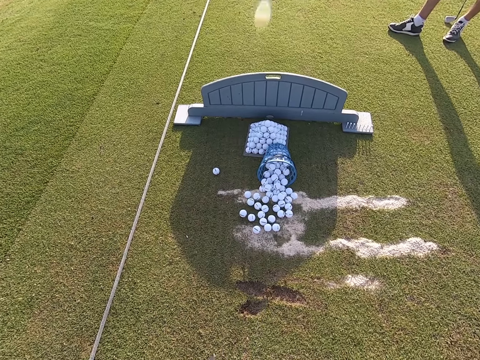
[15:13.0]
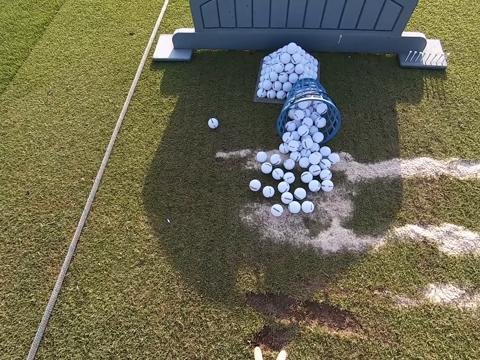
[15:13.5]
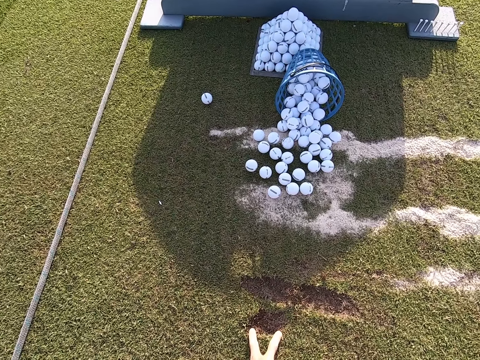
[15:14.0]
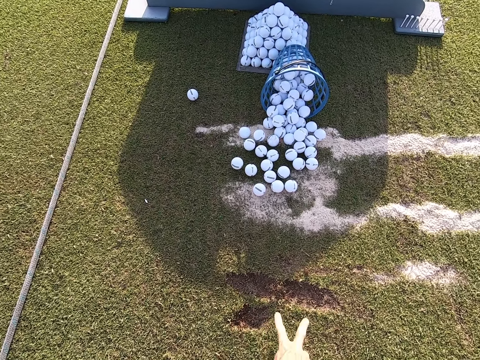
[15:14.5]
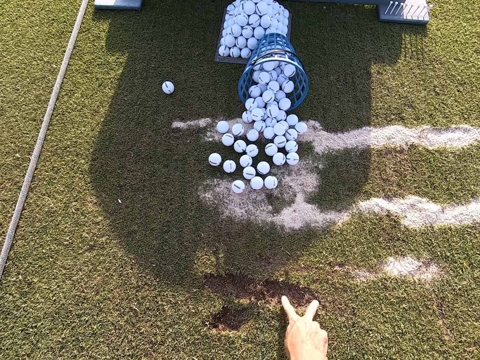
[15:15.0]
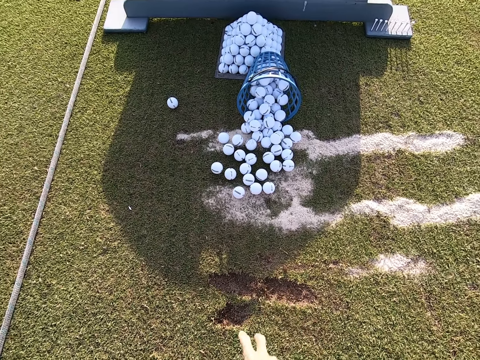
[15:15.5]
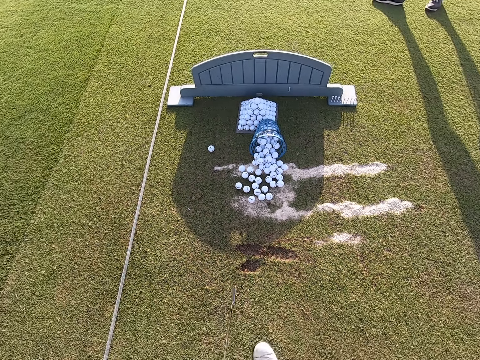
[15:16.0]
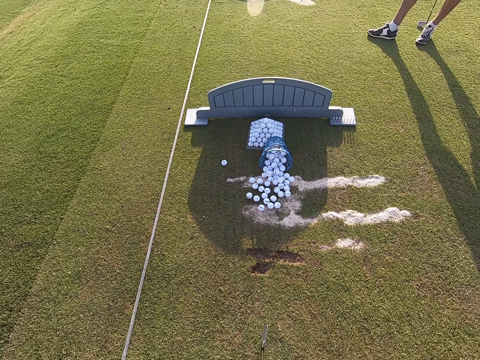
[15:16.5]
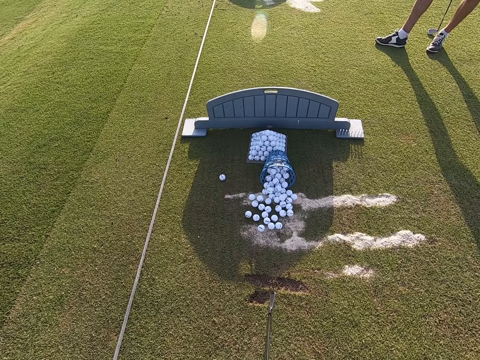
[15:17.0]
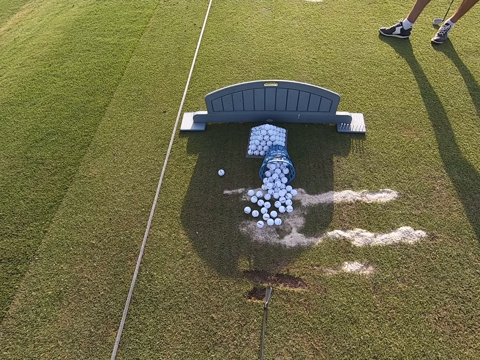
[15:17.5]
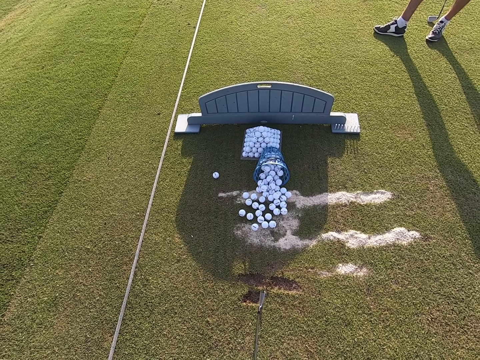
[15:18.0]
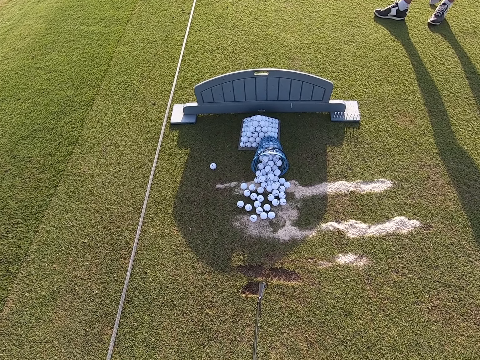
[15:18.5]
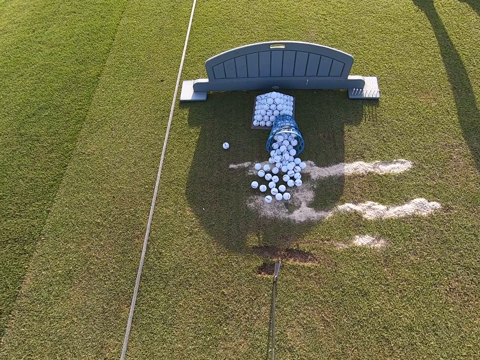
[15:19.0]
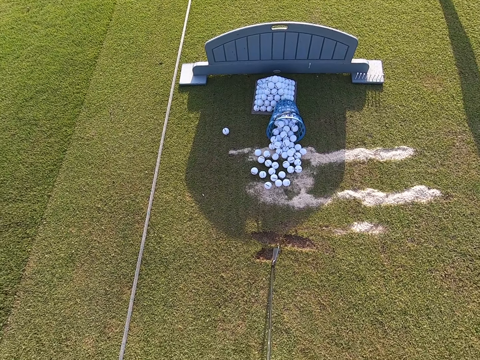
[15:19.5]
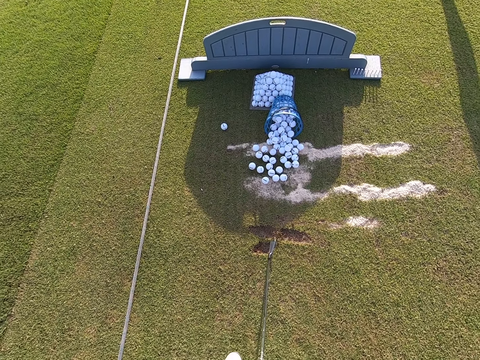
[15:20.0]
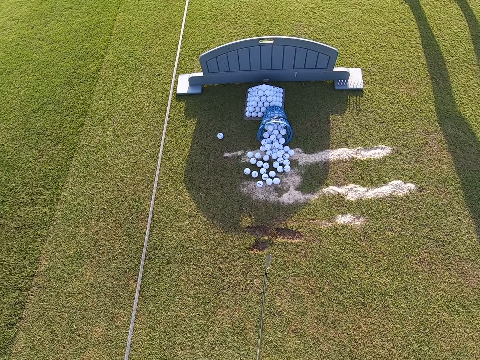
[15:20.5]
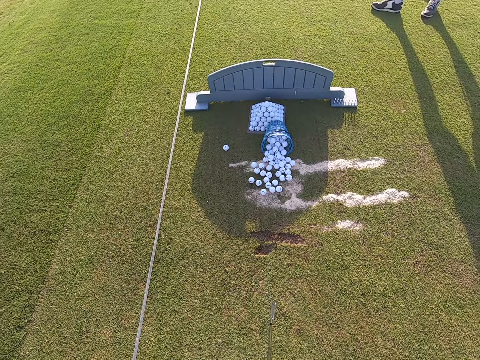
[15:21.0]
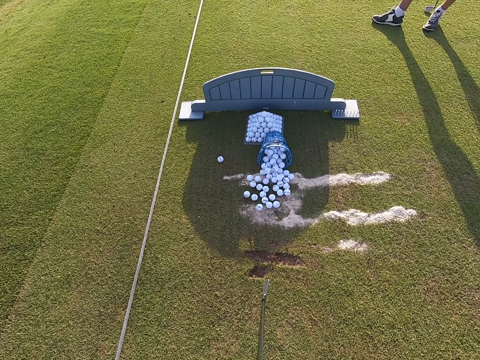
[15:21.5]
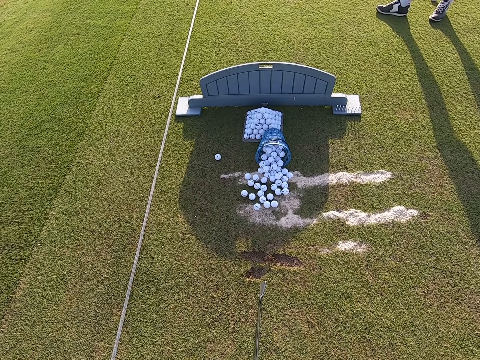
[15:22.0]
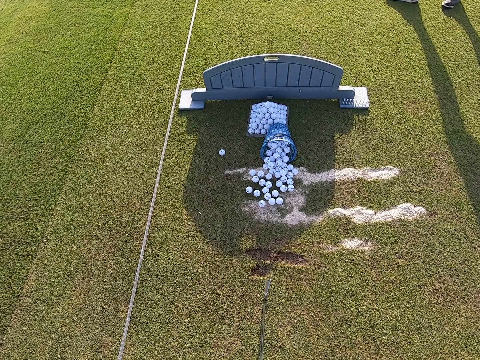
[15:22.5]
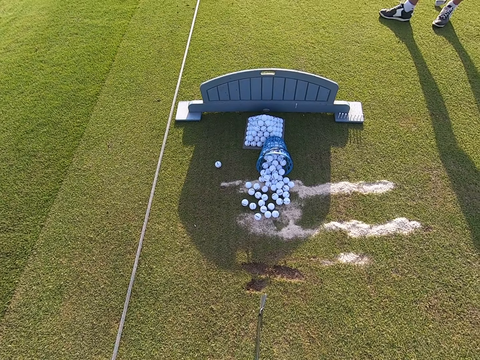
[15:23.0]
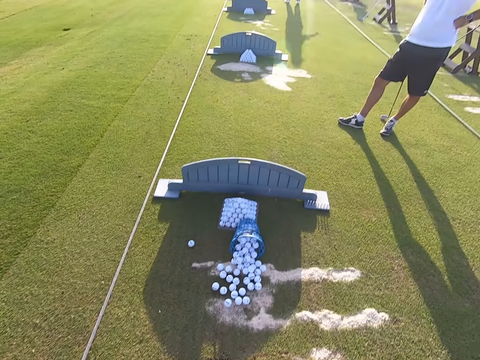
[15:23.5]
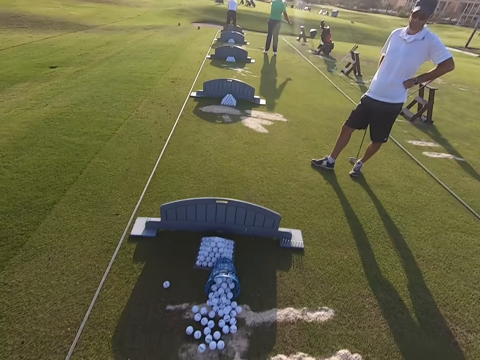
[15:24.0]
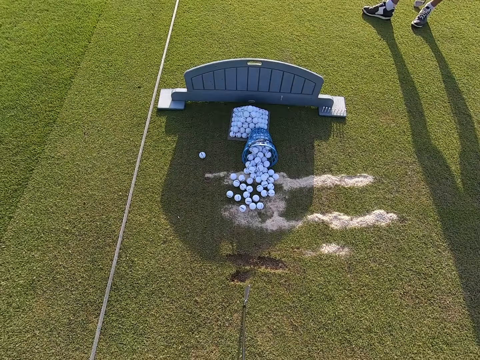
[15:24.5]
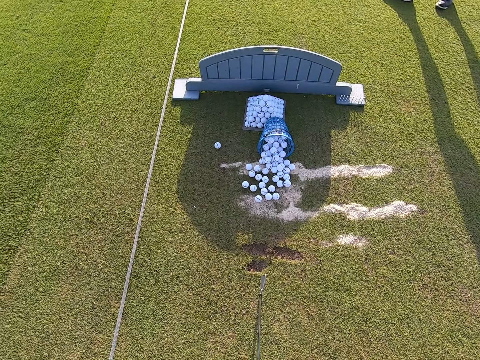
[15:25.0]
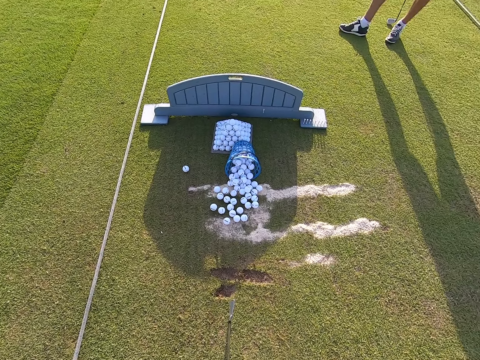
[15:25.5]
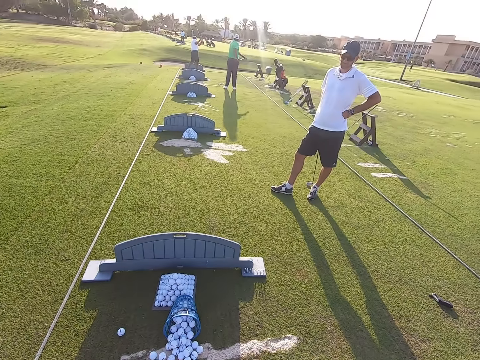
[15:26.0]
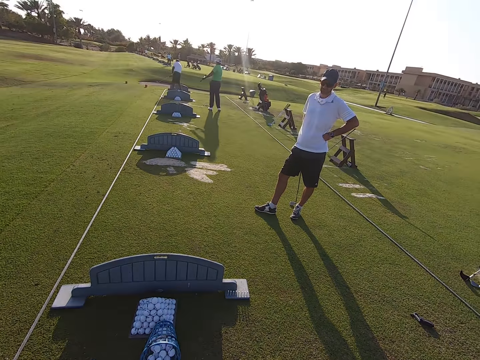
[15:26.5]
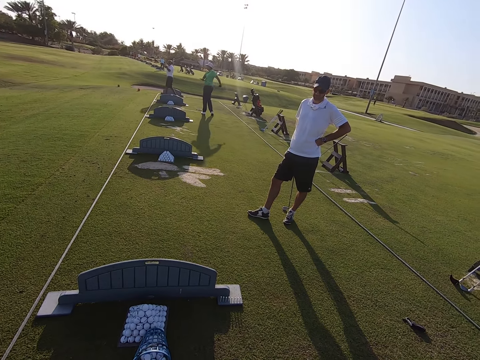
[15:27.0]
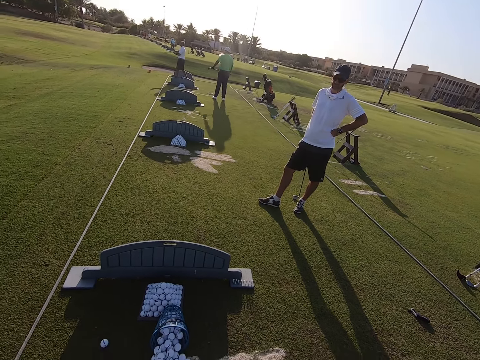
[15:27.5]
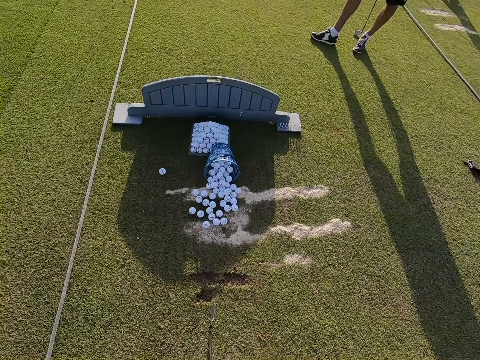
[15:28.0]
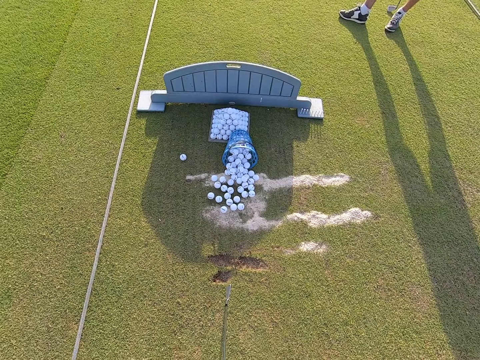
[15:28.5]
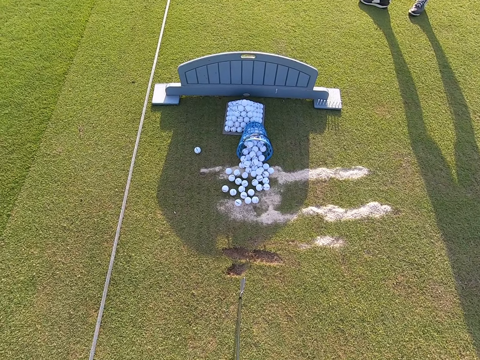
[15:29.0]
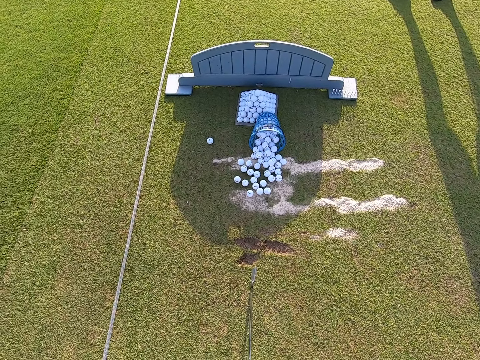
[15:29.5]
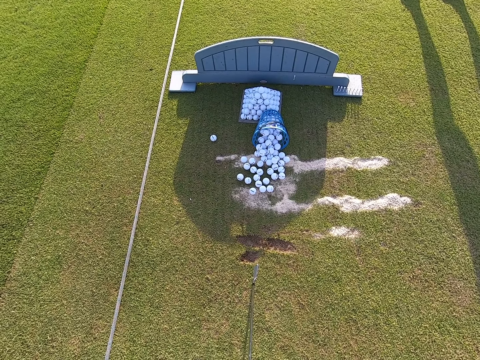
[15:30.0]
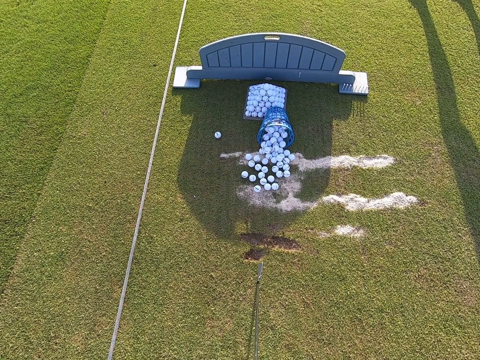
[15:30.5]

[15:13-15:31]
The camera wearer measures the center. They touch the ground with the fingers. A man and a person swing their bodies.

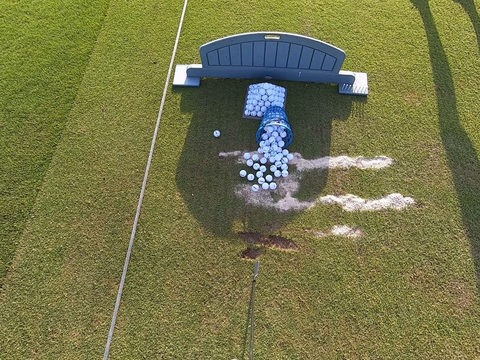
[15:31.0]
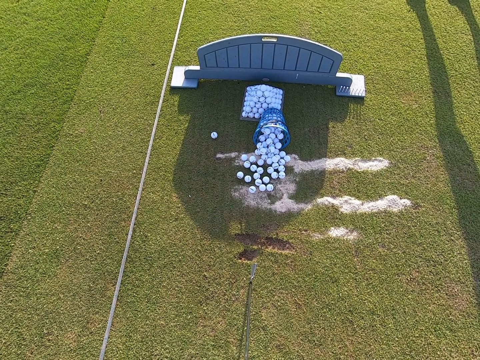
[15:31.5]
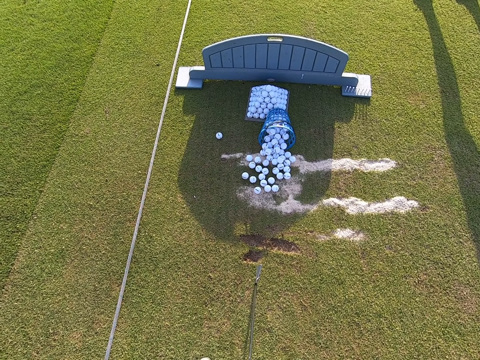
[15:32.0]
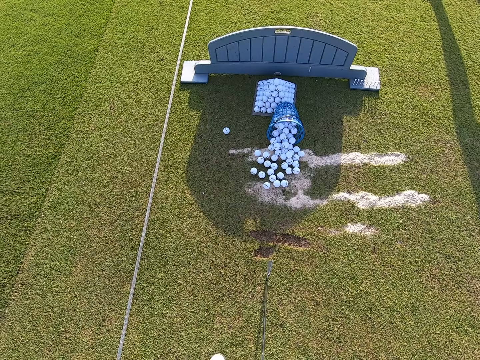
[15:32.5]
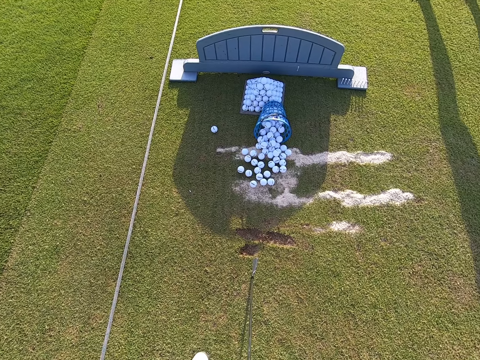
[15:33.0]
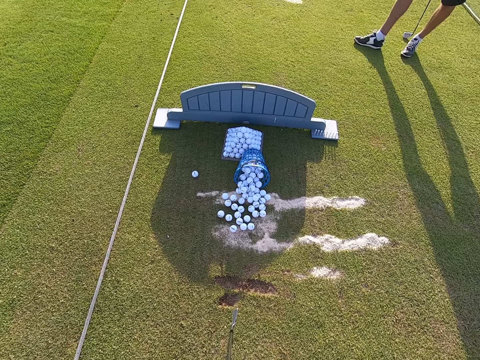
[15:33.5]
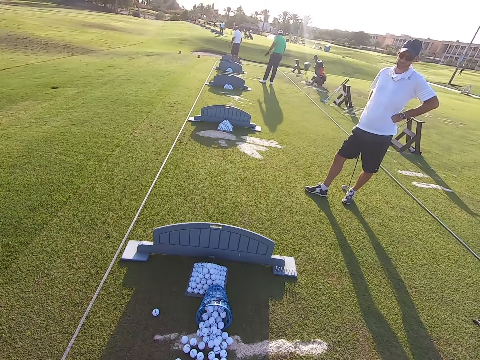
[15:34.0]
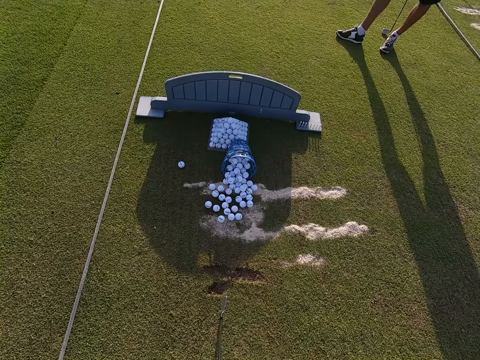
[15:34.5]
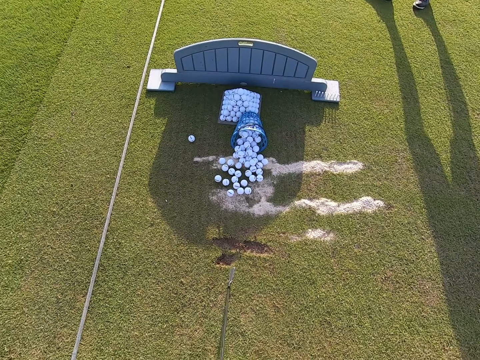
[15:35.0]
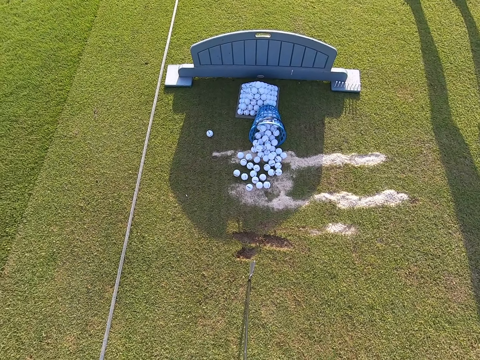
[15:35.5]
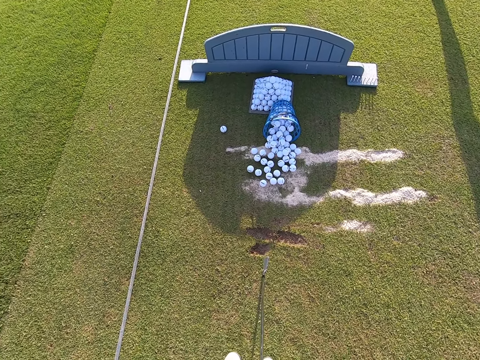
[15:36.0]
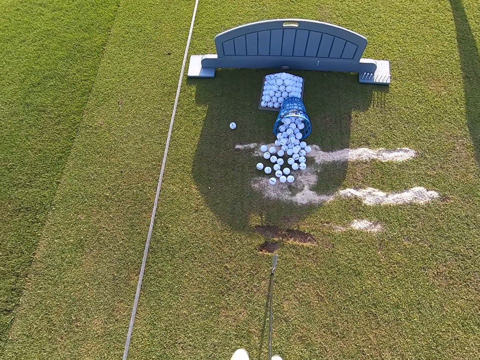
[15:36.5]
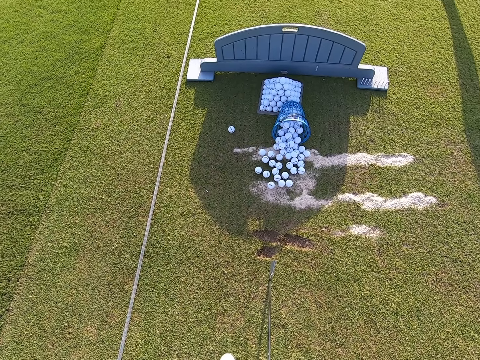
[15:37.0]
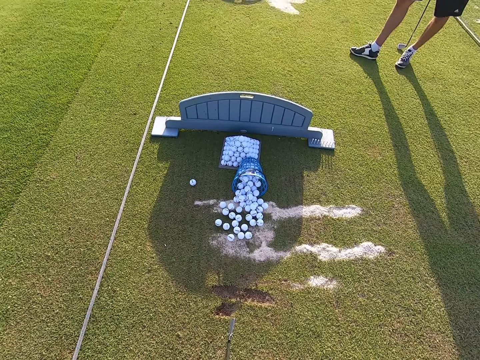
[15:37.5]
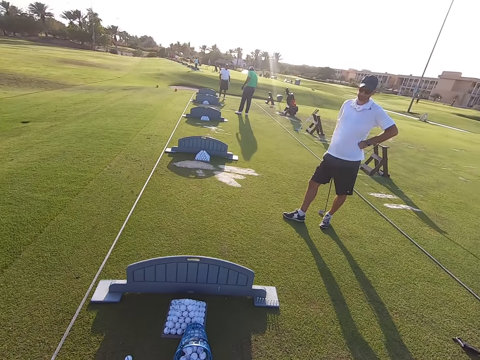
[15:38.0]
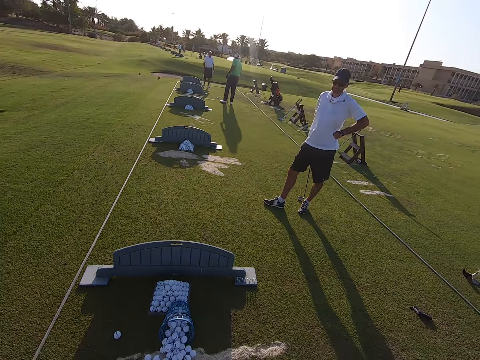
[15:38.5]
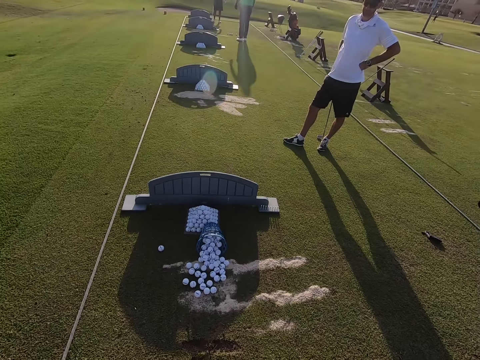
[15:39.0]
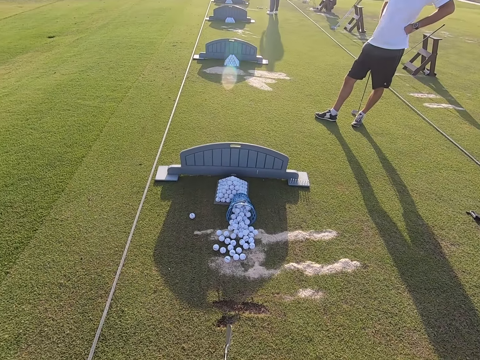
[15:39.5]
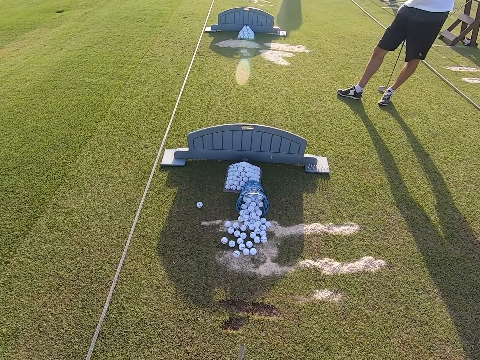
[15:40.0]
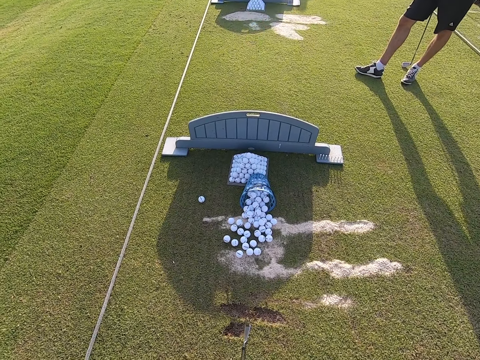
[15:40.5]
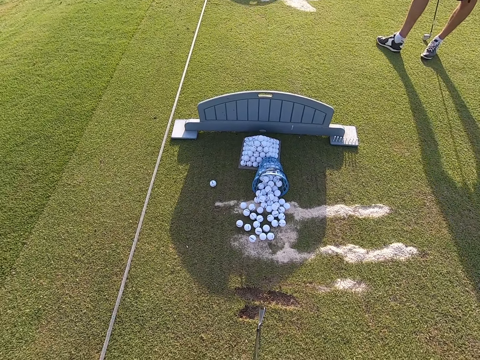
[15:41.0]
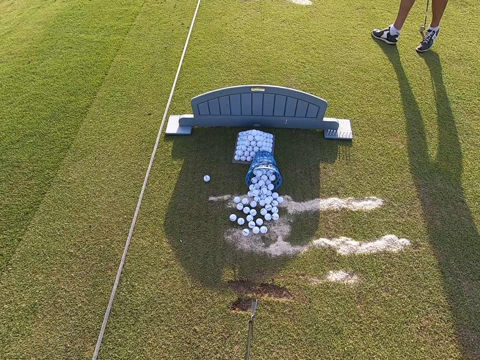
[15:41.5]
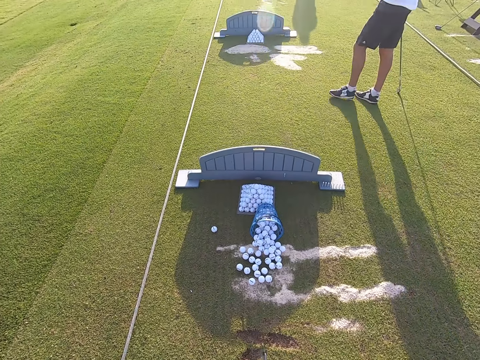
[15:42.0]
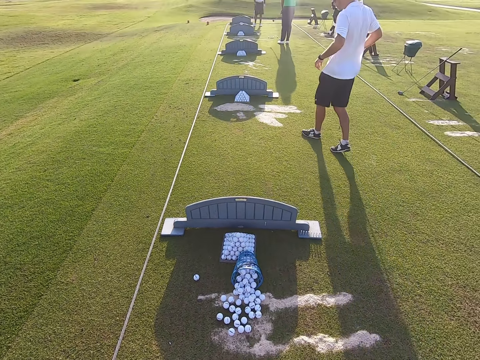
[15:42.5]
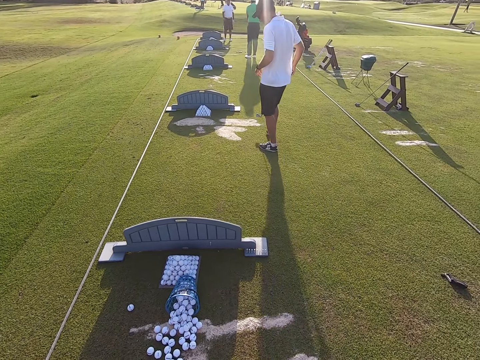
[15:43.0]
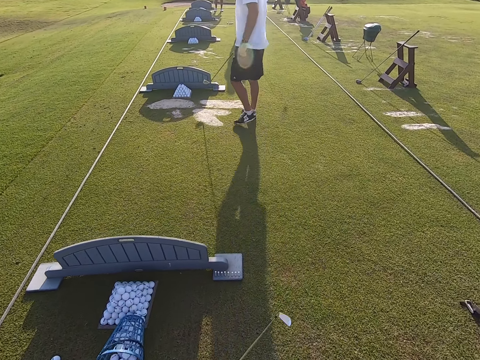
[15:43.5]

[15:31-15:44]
A person walks around.
